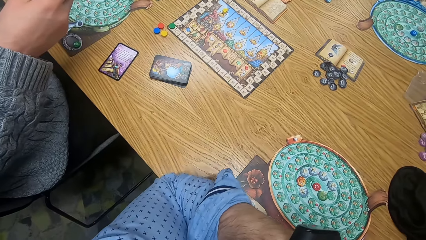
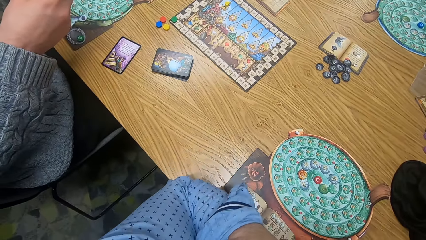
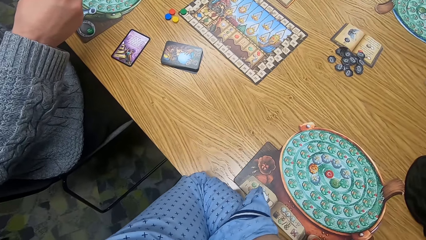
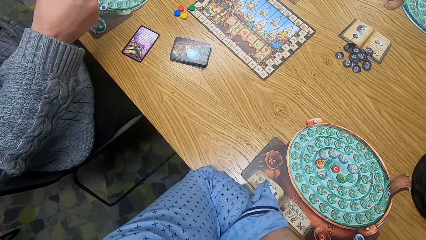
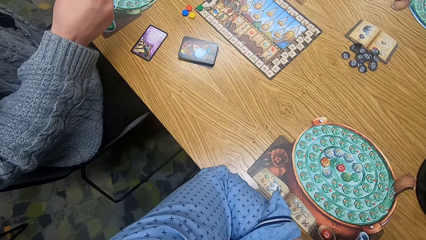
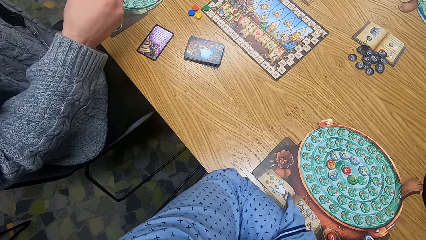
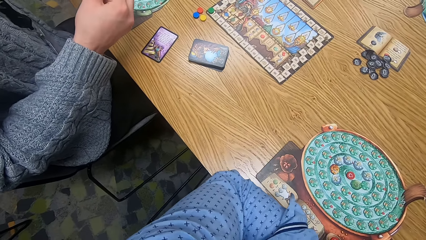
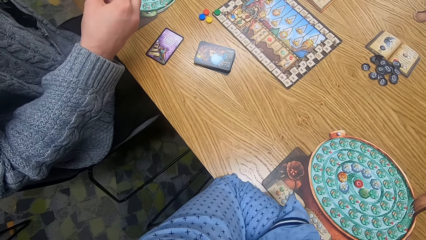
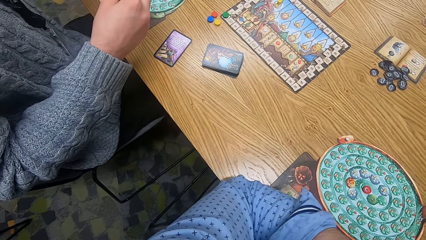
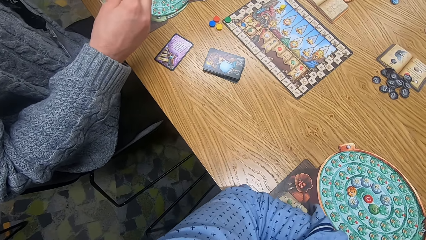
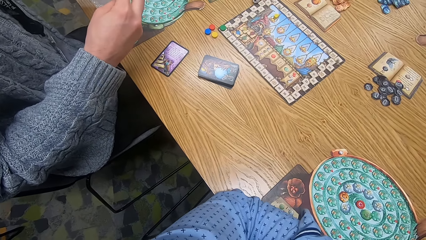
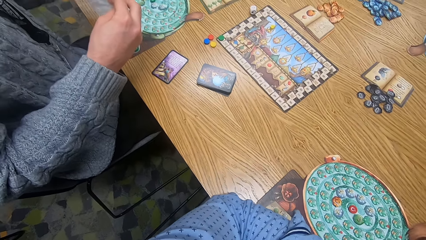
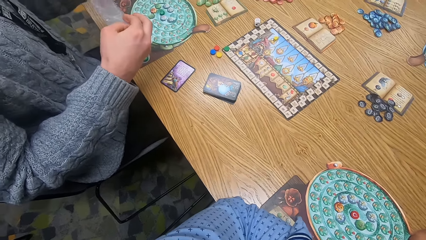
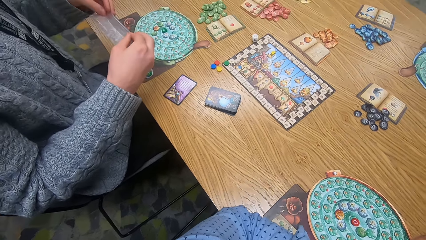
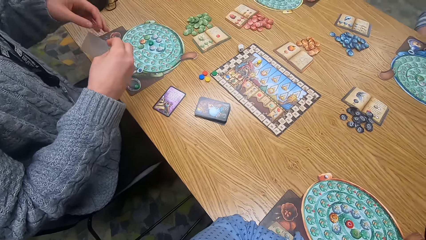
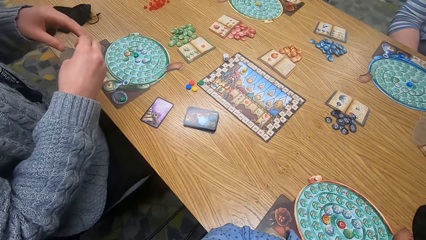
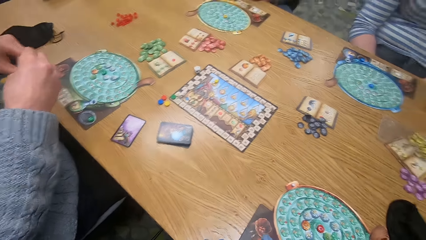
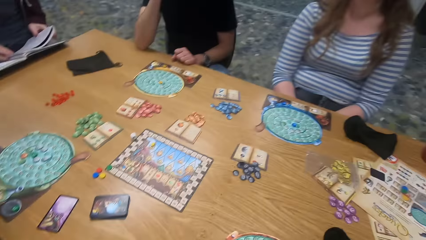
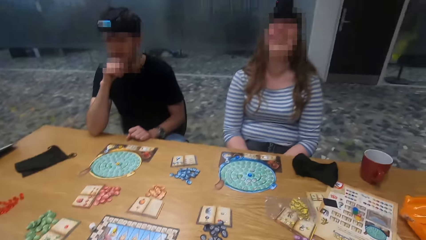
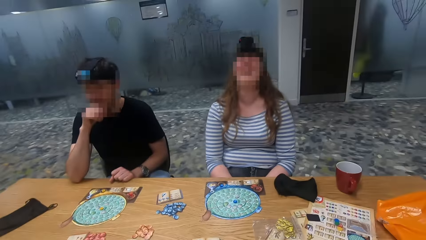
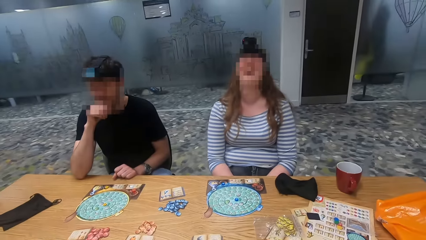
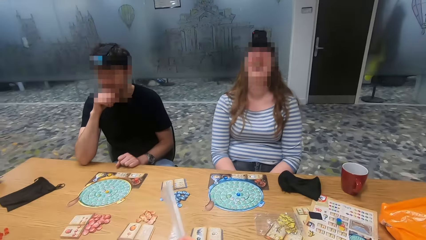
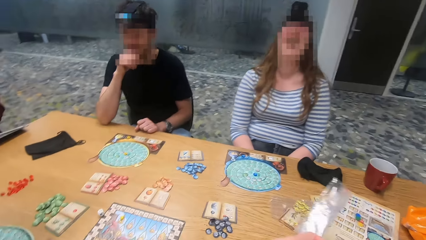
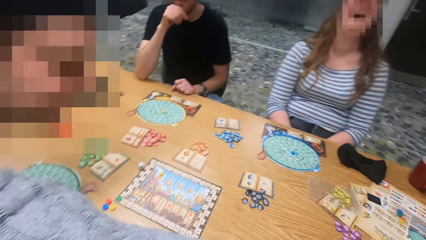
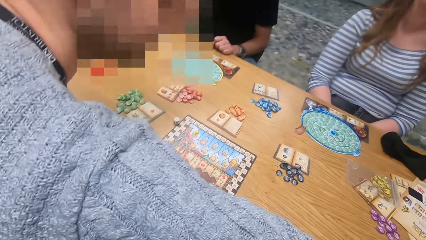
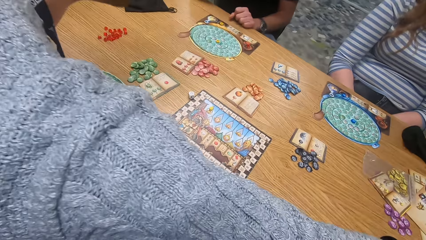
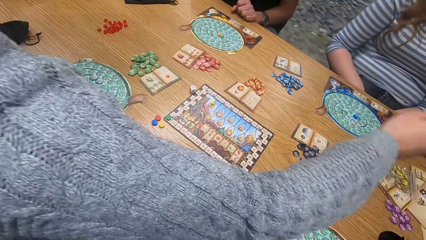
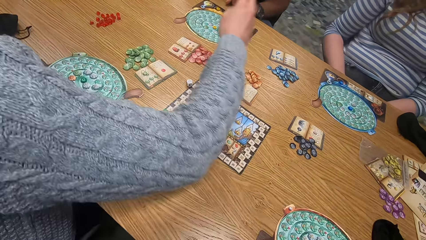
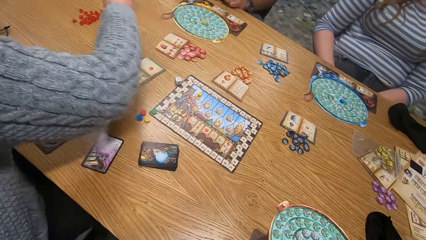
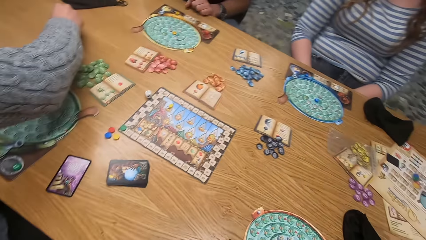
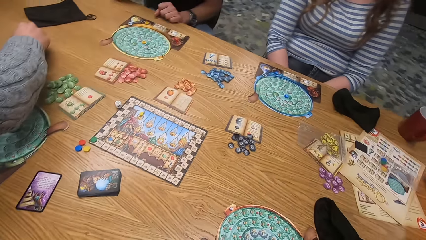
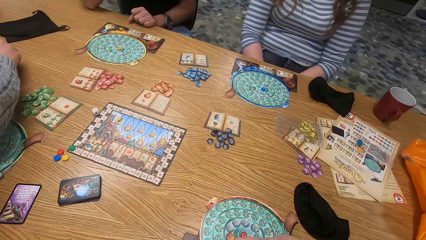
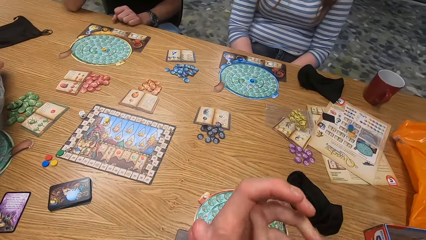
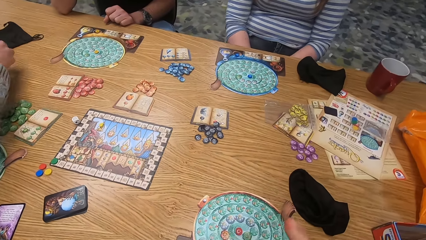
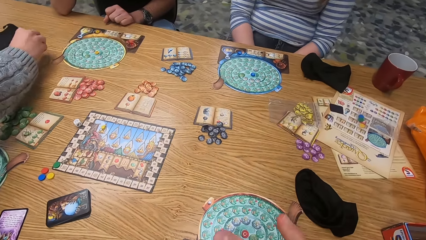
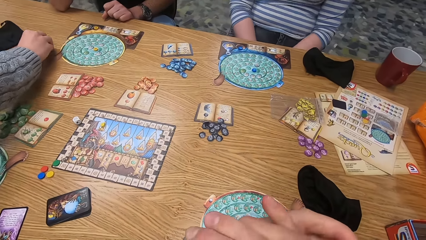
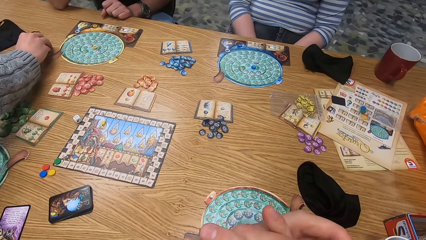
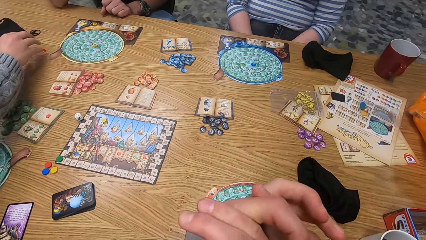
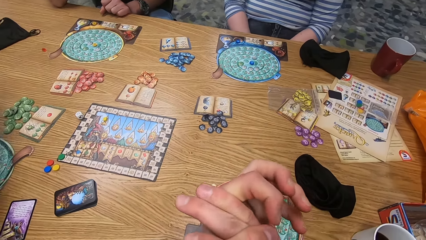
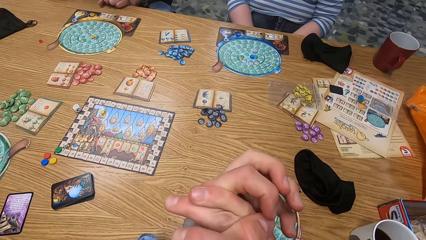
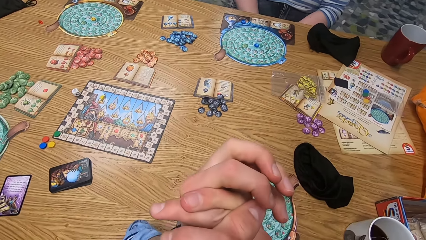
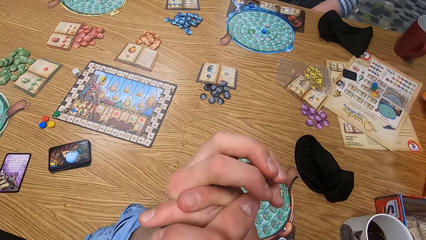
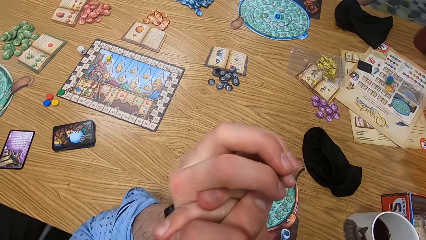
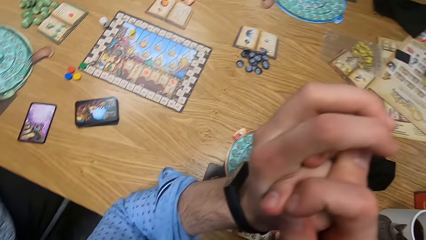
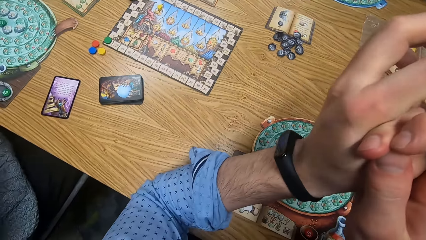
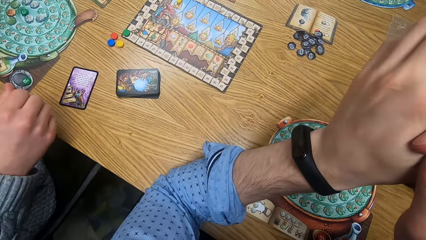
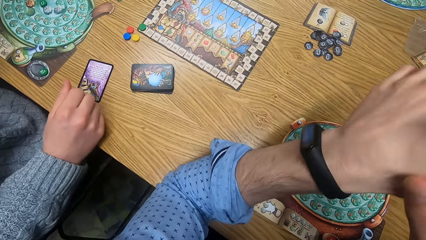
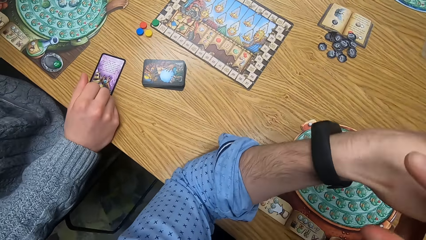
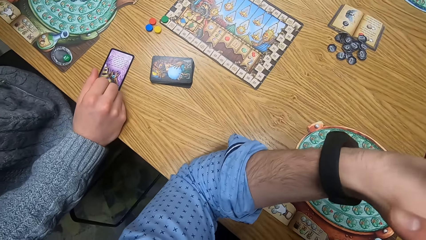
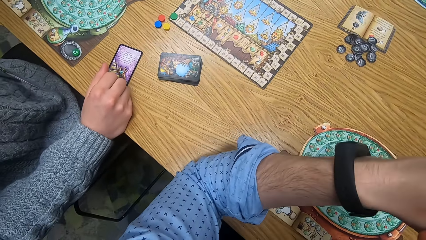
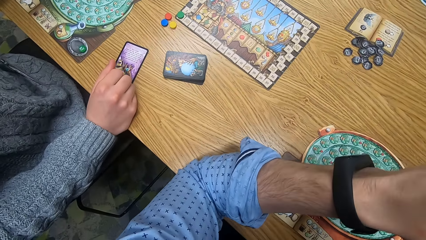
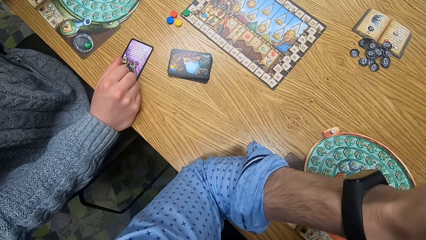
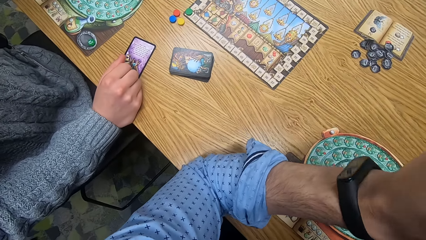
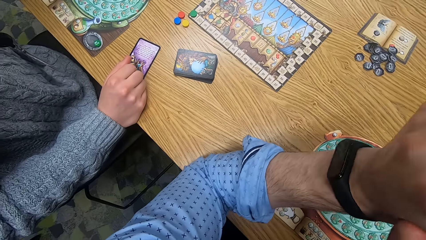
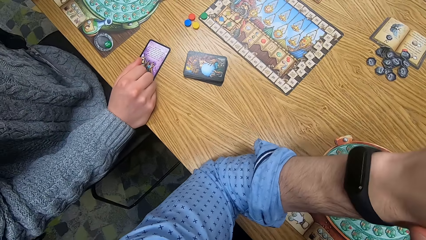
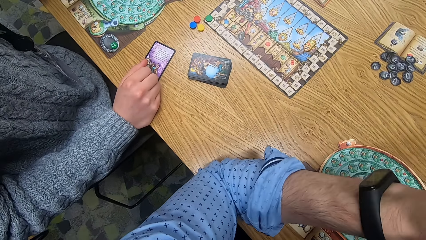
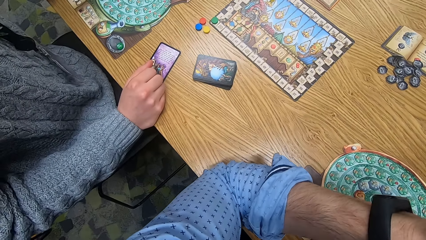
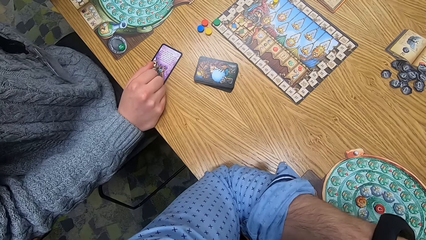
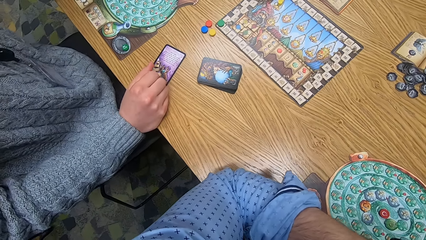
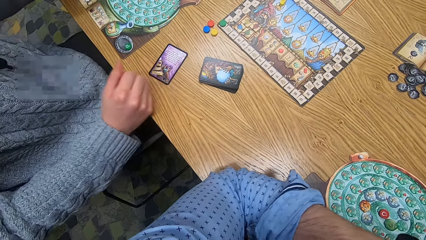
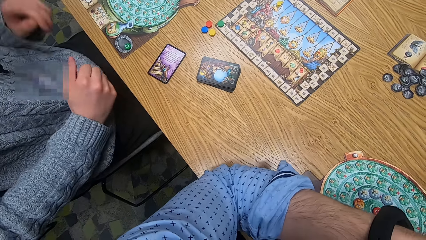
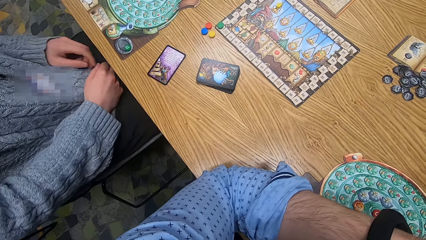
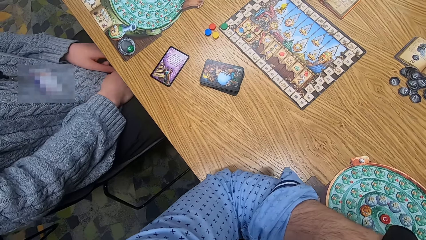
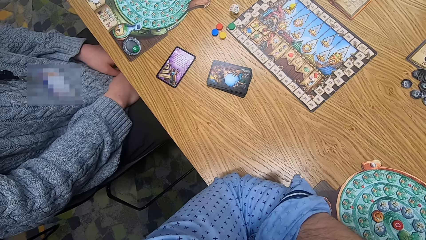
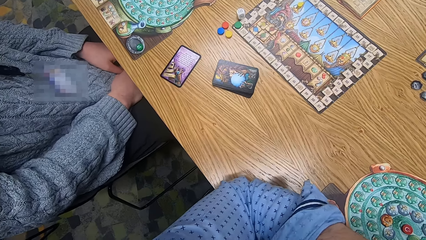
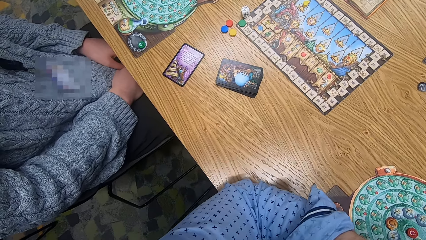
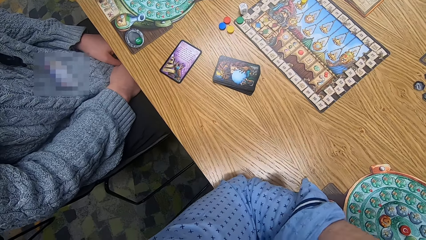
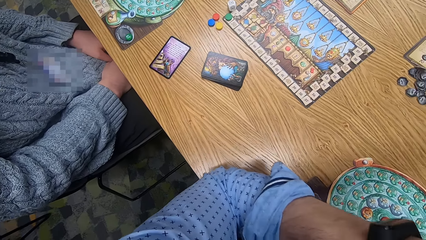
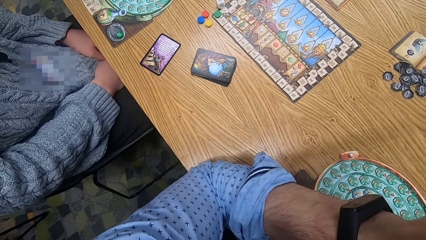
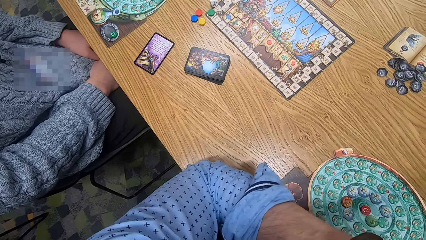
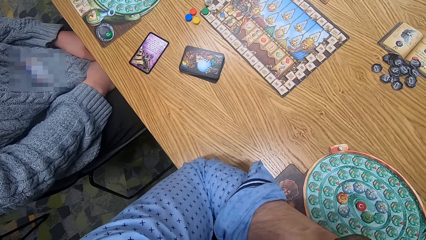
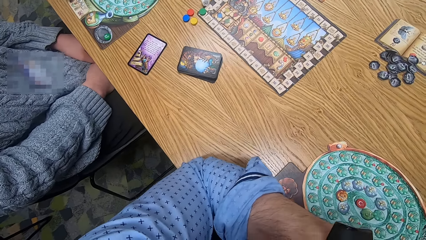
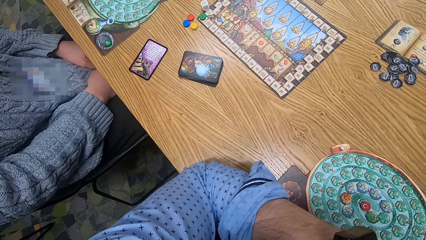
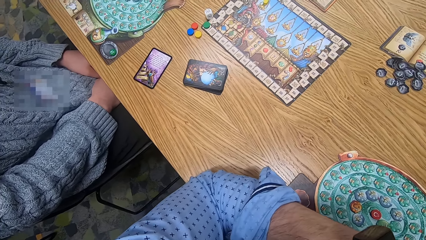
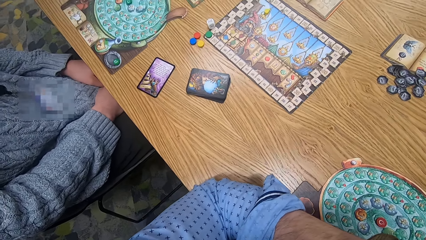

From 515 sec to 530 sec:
The woman folds the nylon with both hands. She places the nylon aside on the table with her right hand. She picks up a ruby from the table with her right hand. She places the ruby on the table in front of a man with her right hand. She places her right hand on the table.
